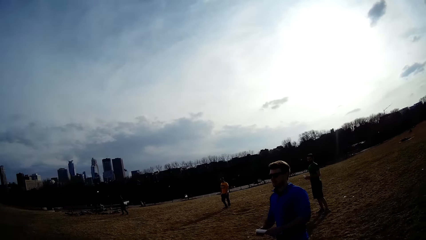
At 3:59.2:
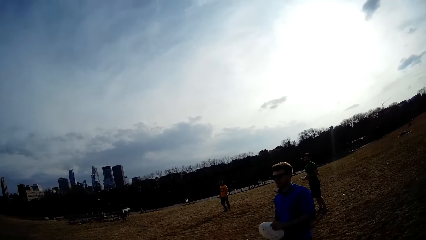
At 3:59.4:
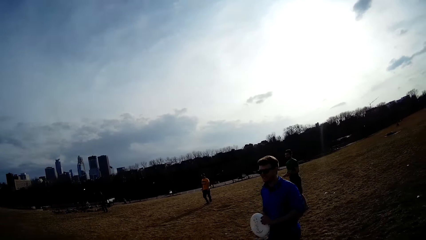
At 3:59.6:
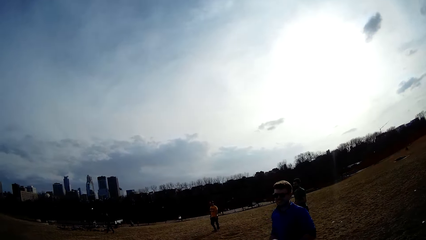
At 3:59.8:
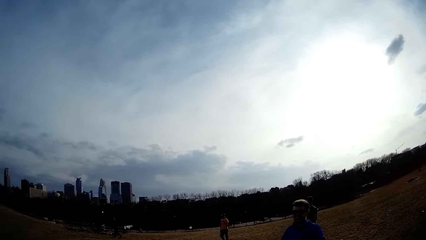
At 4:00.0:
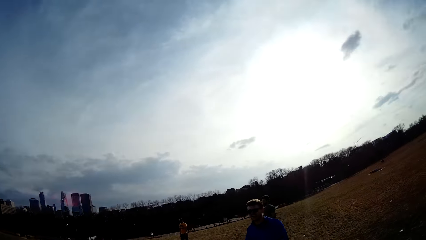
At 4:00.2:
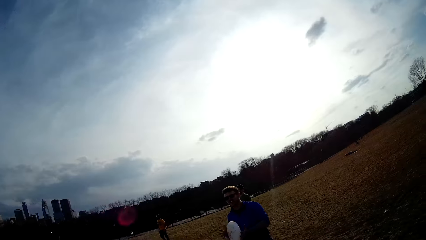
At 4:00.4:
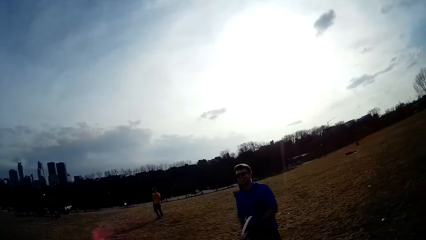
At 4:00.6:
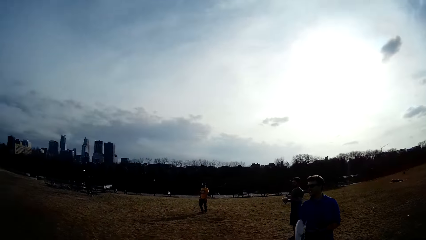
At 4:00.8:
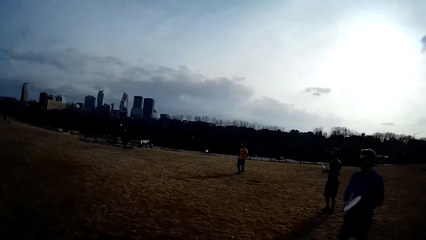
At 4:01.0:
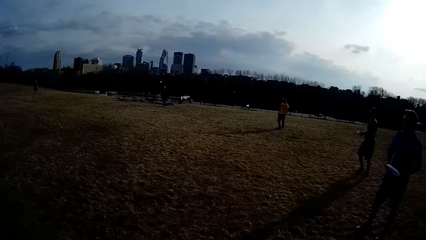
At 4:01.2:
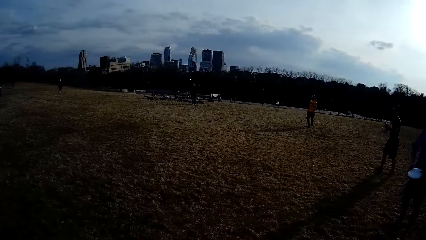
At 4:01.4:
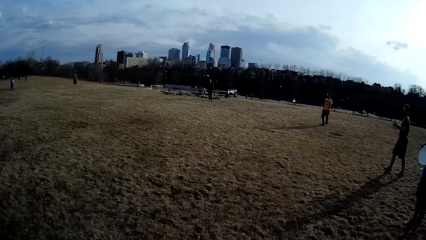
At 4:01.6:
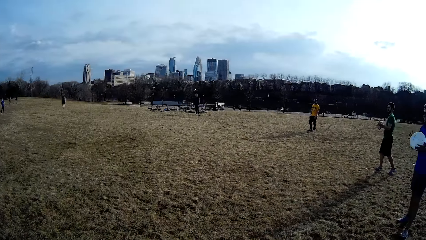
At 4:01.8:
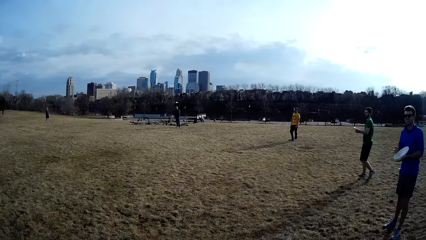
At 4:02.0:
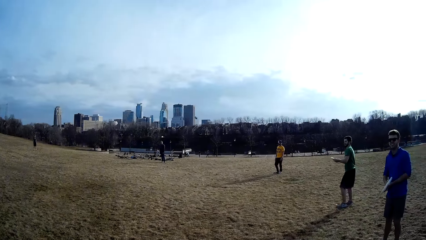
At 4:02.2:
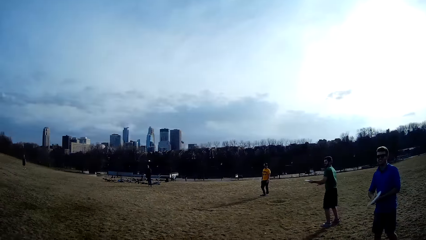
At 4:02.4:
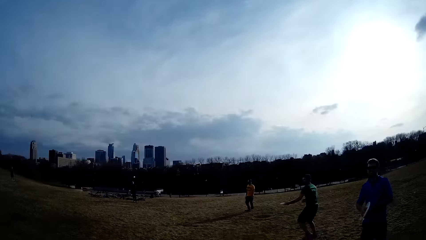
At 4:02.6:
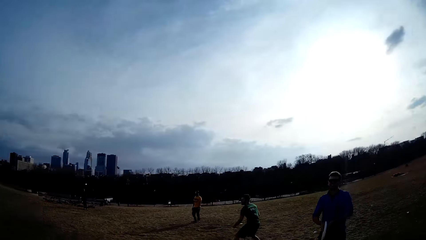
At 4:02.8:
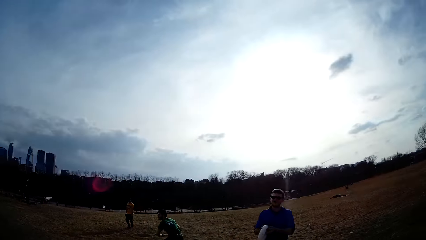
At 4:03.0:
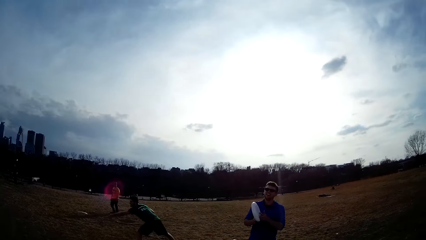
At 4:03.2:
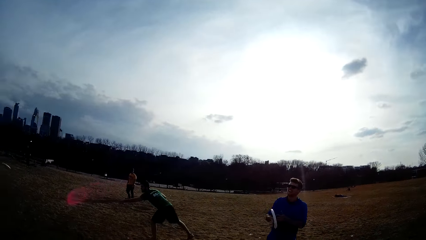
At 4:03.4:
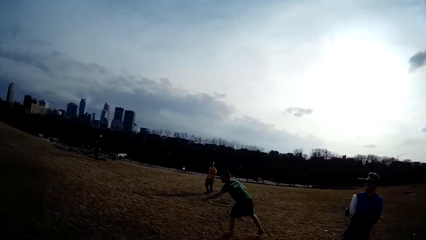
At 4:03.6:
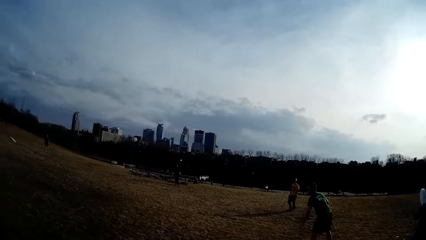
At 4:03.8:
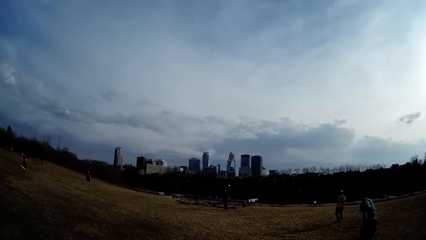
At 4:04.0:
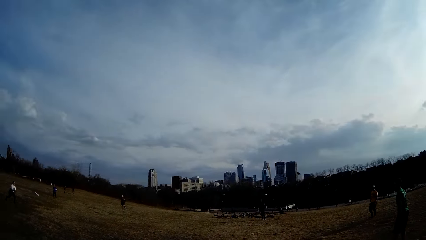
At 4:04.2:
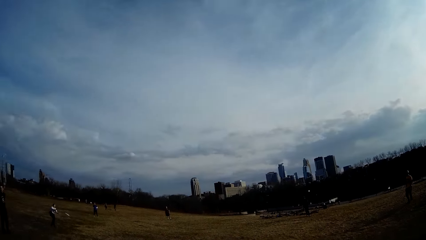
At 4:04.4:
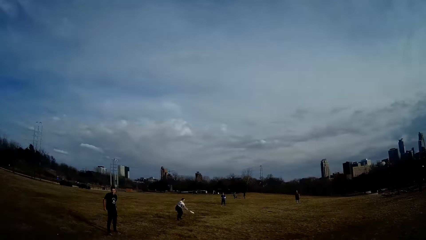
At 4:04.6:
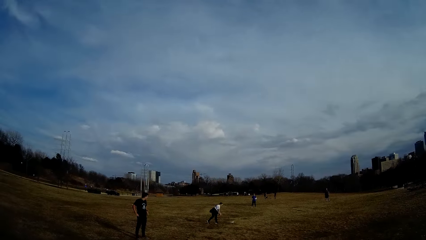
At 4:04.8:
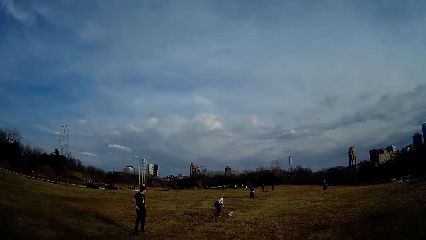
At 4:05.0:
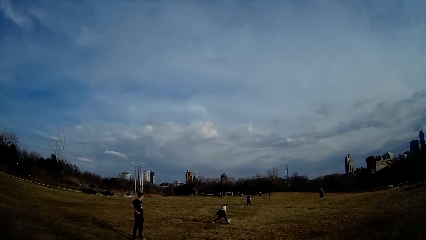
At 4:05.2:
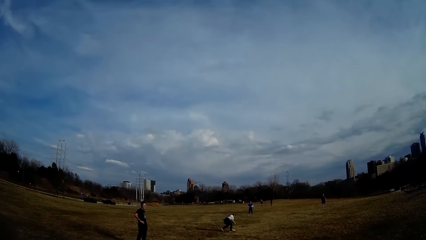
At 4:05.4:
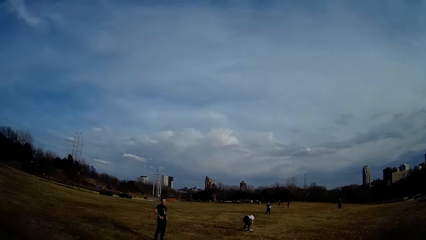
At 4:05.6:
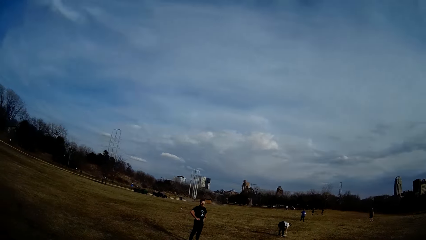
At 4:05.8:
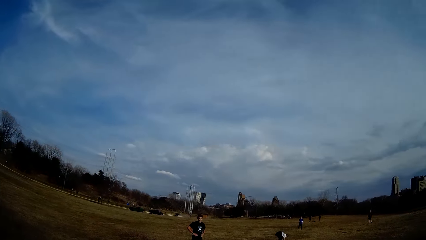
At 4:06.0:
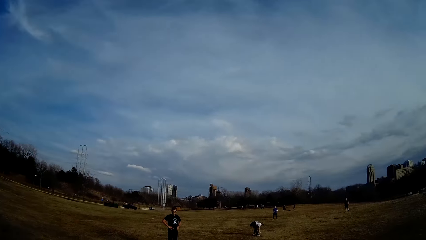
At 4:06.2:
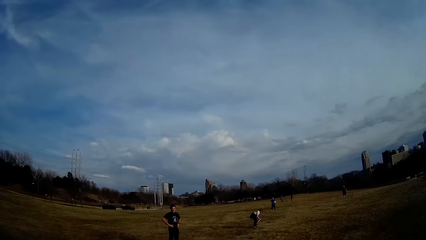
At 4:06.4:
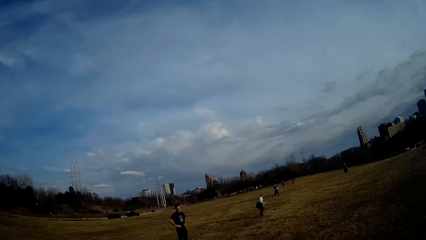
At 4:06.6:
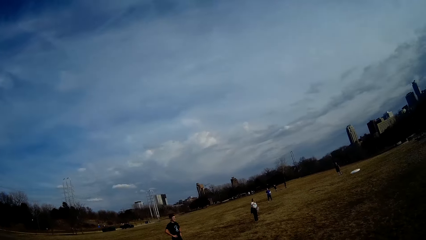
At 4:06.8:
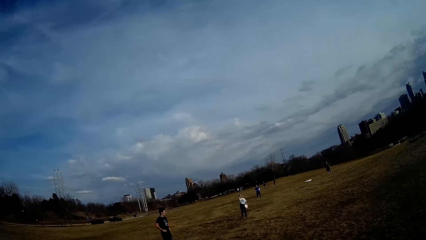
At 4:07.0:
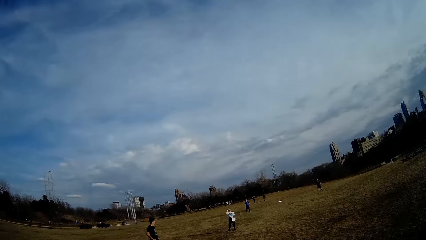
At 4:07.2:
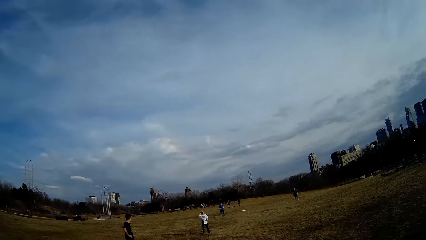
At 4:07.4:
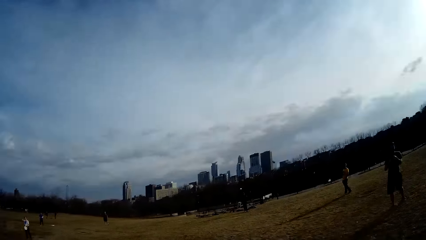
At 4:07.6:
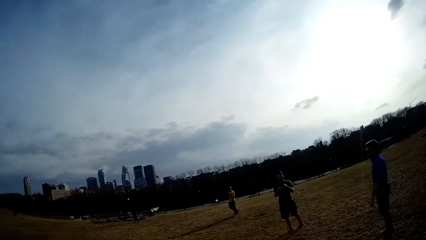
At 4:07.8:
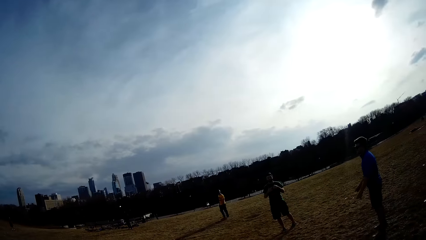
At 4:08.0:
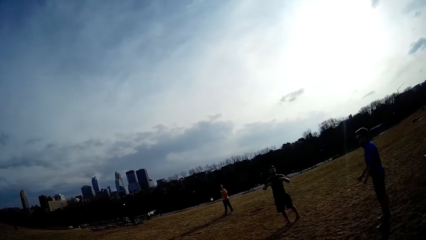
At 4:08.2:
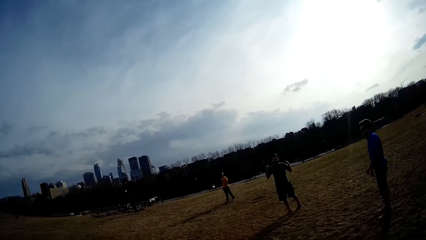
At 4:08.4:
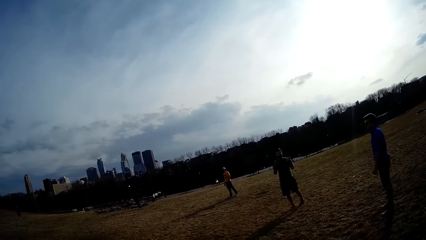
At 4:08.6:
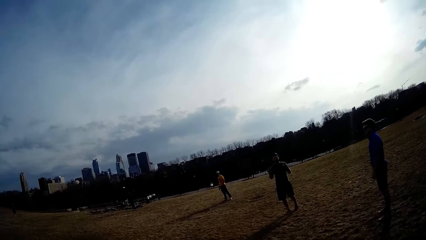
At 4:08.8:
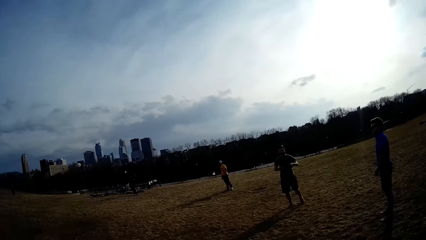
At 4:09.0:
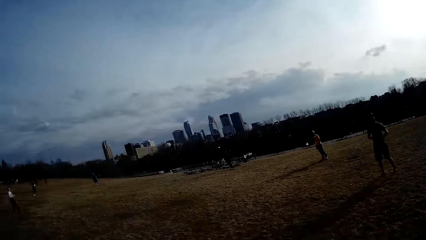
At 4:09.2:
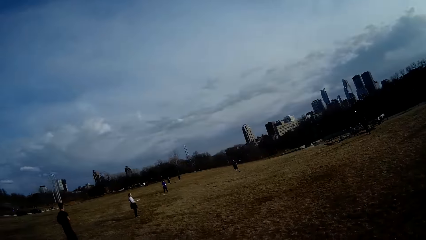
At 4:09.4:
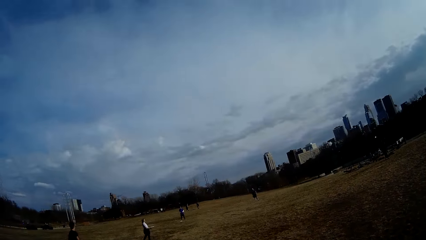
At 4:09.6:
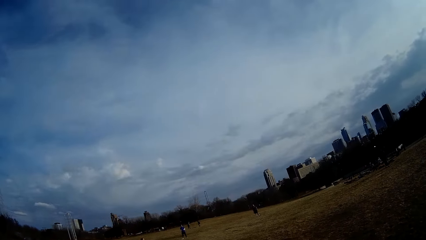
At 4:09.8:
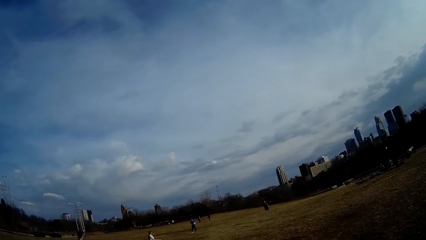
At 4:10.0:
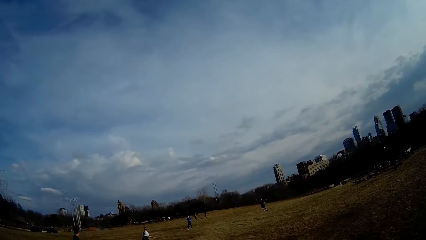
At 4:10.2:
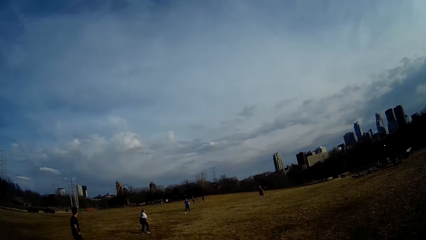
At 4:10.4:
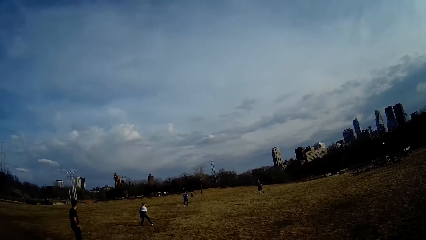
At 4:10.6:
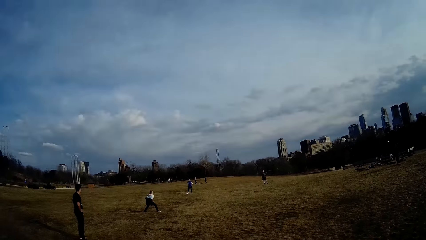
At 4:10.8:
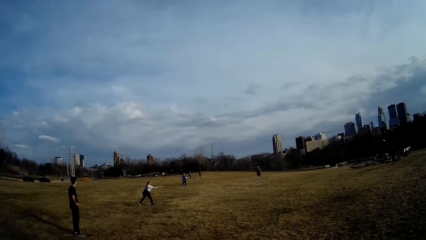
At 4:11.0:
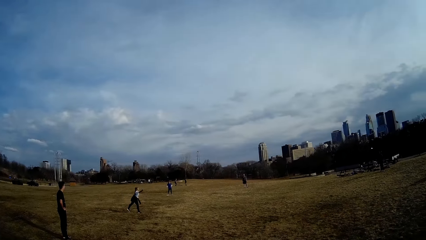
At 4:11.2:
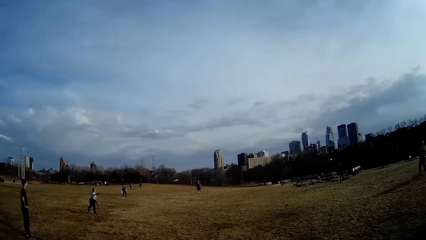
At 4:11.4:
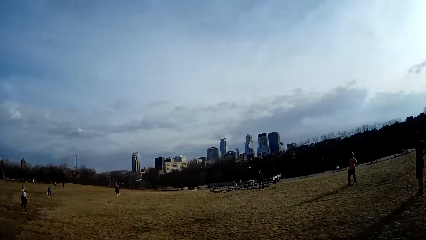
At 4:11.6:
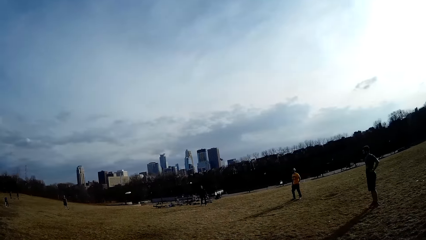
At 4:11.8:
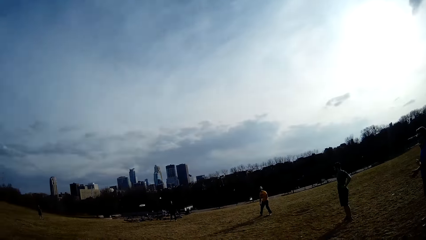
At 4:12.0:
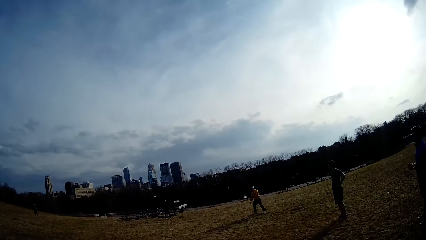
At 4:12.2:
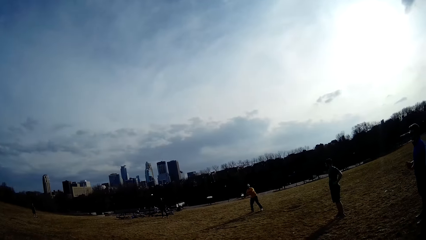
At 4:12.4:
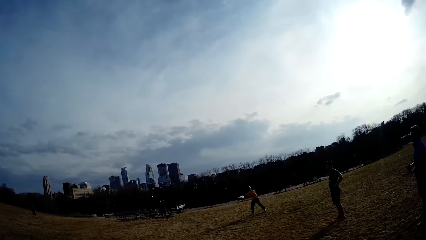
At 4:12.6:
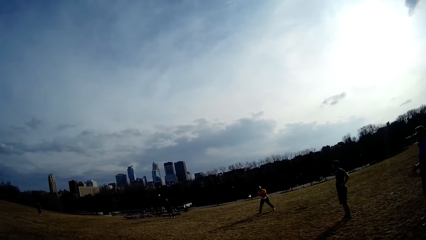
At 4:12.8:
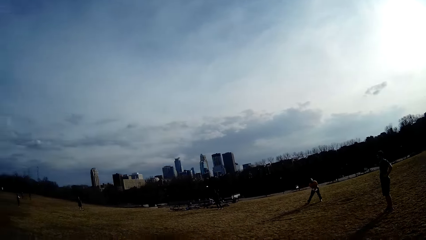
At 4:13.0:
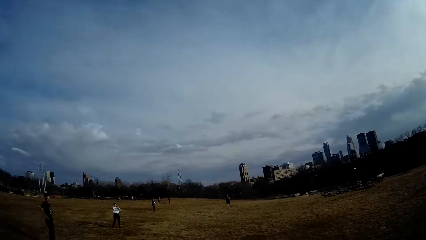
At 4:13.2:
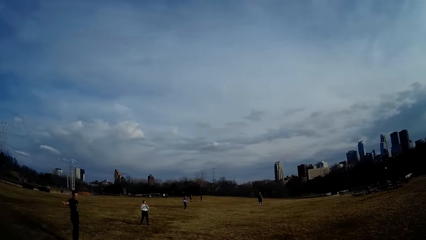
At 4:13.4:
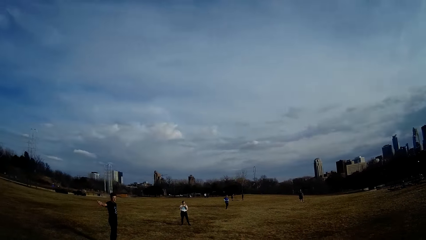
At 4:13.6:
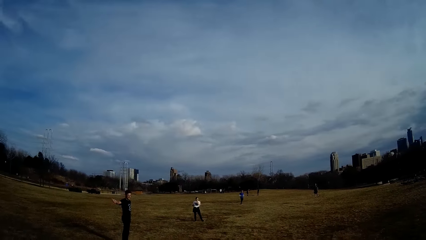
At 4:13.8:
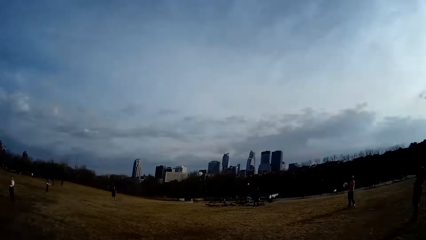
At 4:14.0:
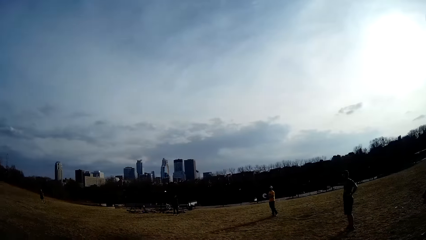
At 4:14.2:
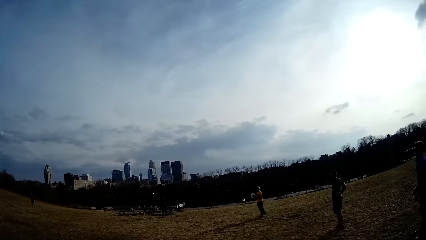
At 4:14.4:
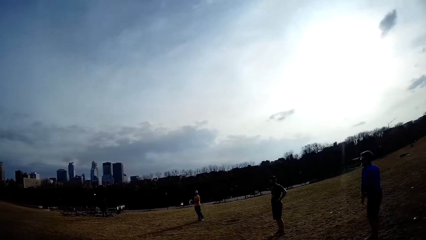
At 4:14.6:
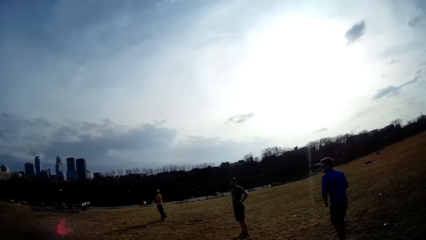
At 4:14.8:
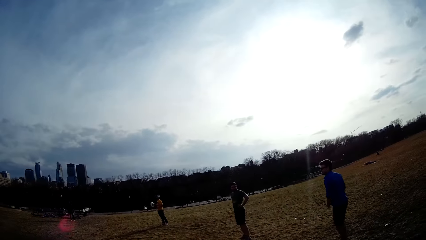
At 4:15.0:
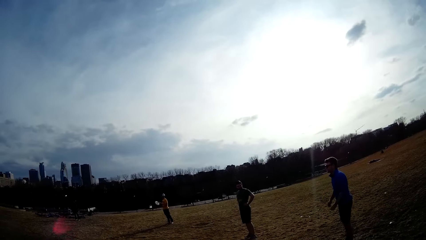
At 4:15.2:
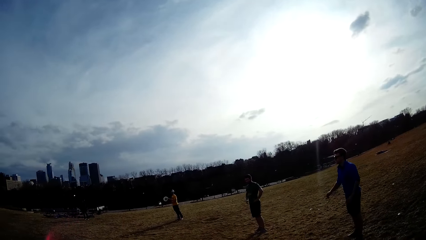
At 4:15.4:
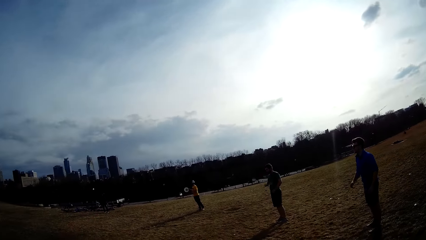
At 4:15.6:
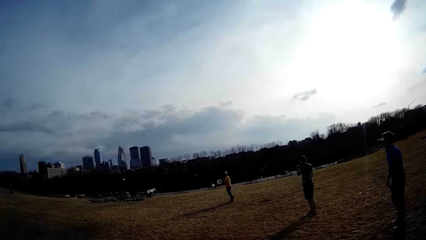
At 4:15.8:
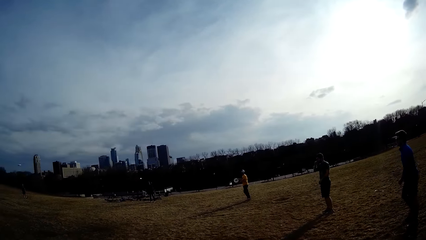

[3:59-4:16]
The camera wearer talks to a man. Another man flings a ball. The camera wearer looks around. A woman flings the ball. Another man catches the ball.
